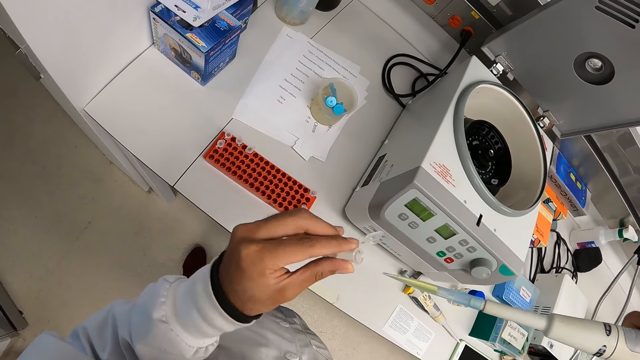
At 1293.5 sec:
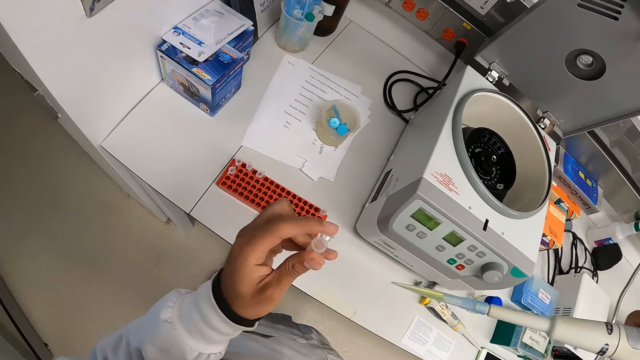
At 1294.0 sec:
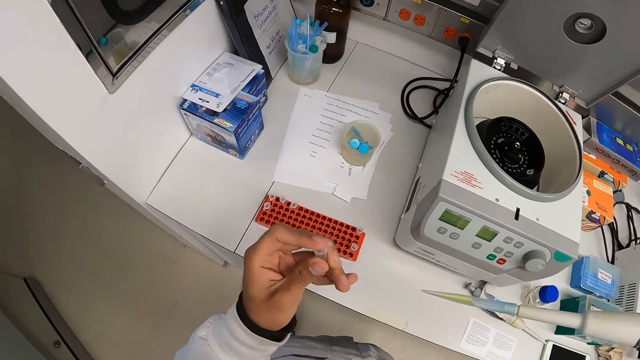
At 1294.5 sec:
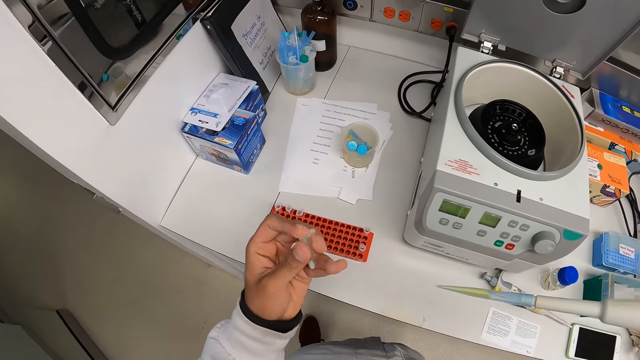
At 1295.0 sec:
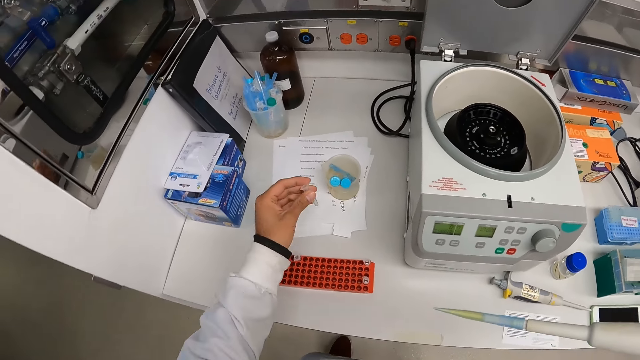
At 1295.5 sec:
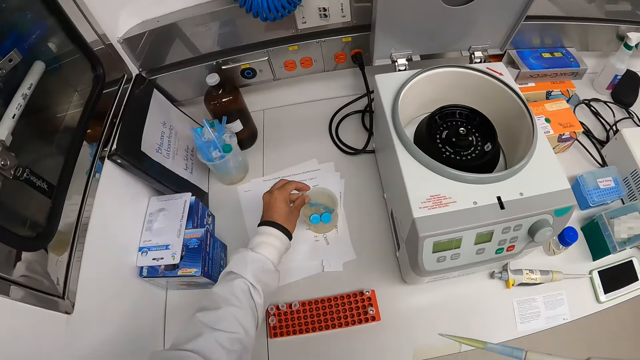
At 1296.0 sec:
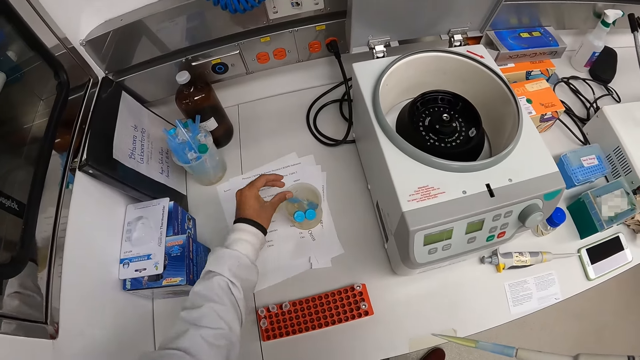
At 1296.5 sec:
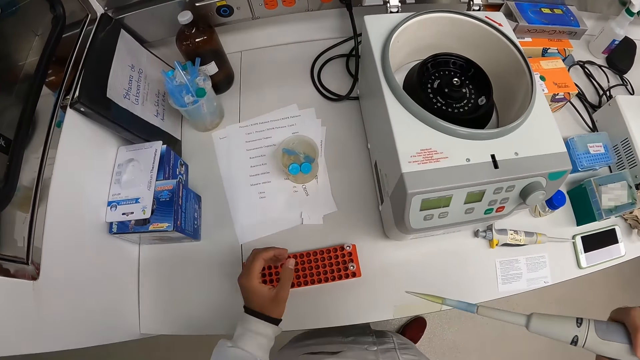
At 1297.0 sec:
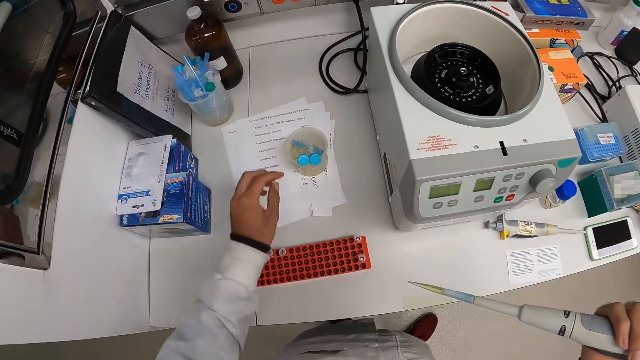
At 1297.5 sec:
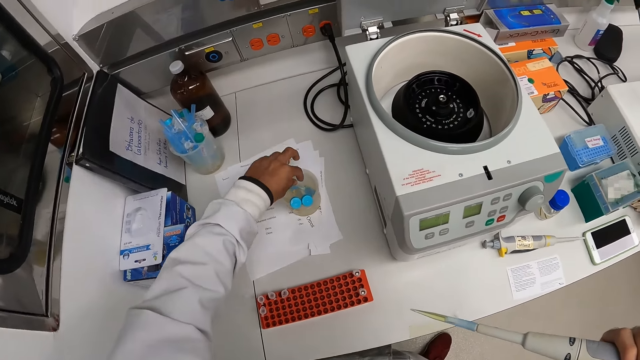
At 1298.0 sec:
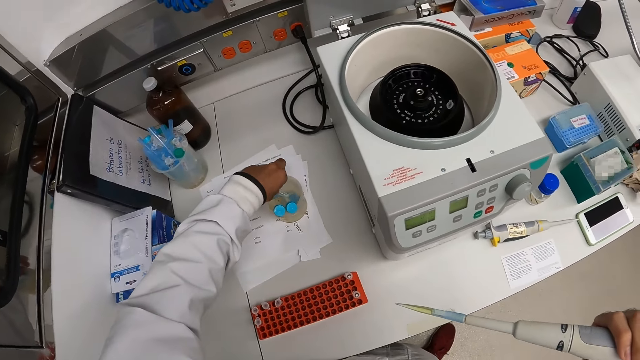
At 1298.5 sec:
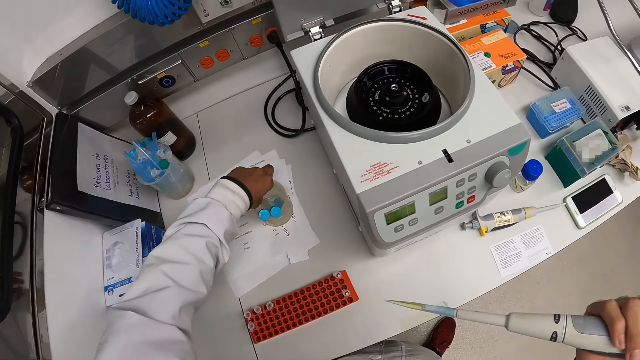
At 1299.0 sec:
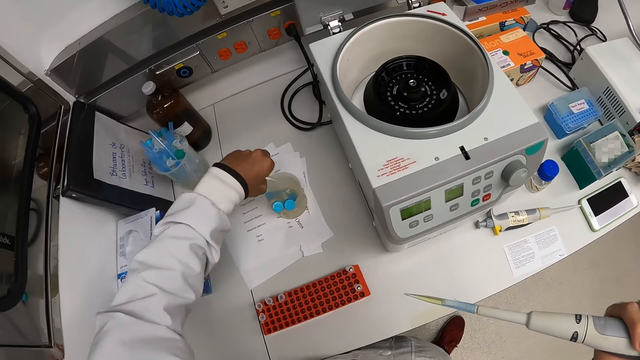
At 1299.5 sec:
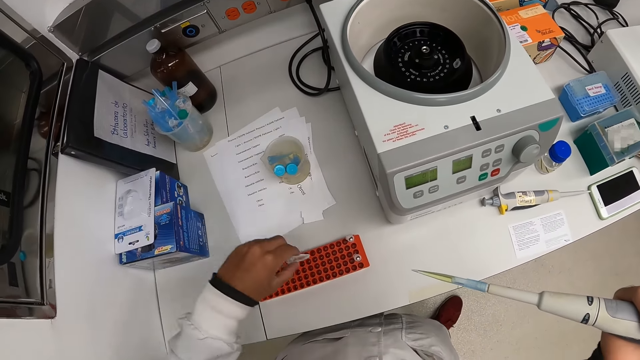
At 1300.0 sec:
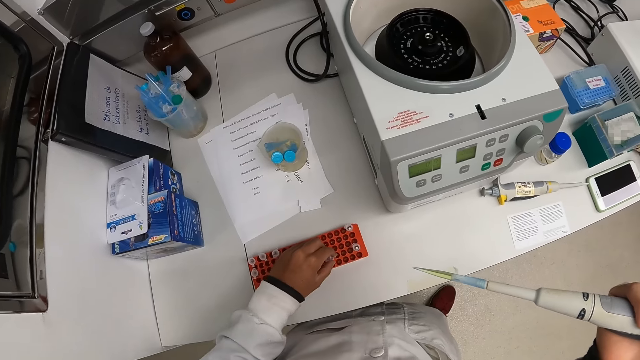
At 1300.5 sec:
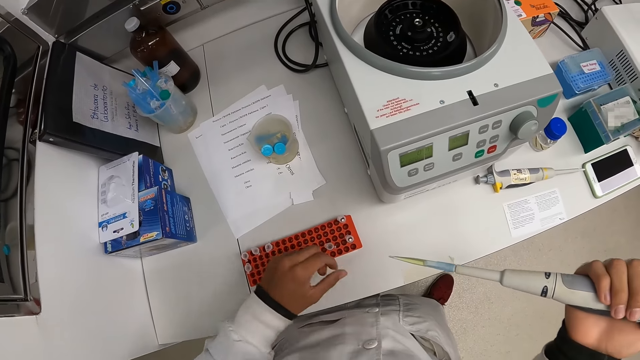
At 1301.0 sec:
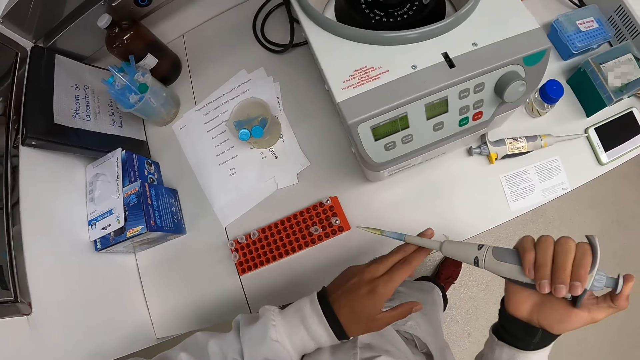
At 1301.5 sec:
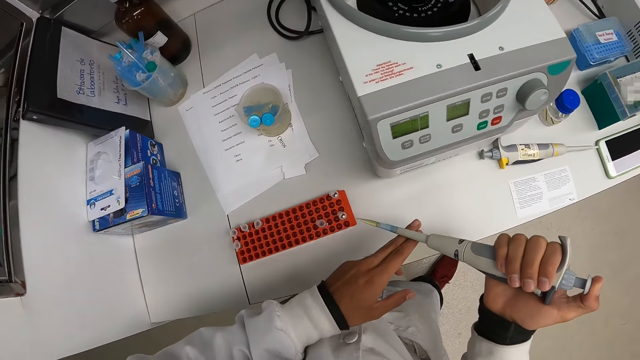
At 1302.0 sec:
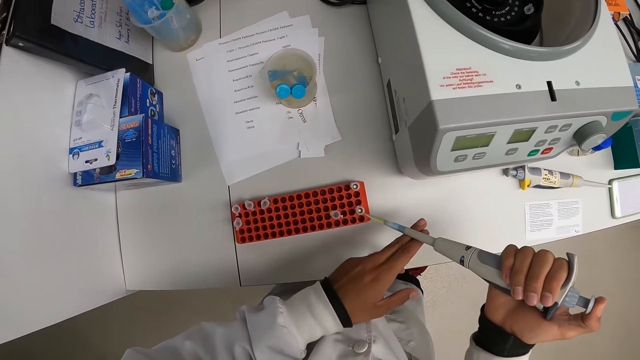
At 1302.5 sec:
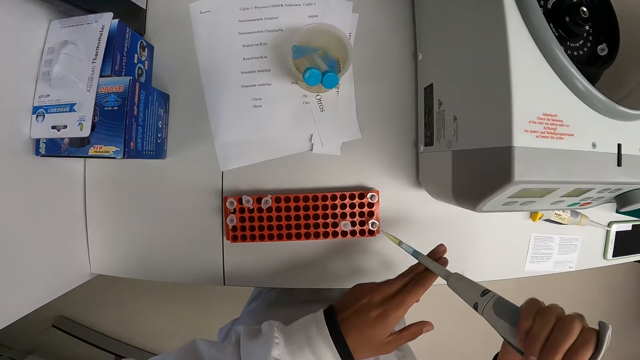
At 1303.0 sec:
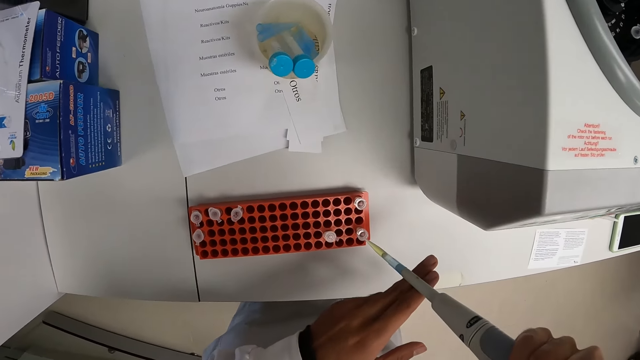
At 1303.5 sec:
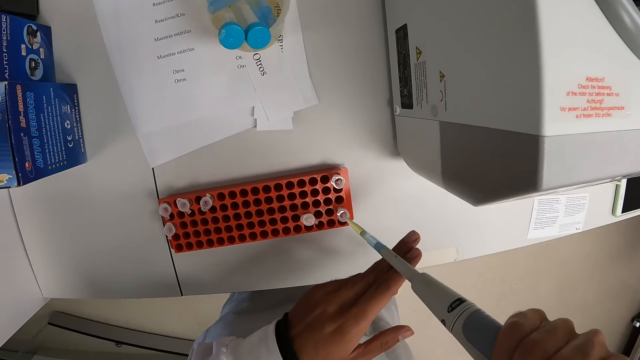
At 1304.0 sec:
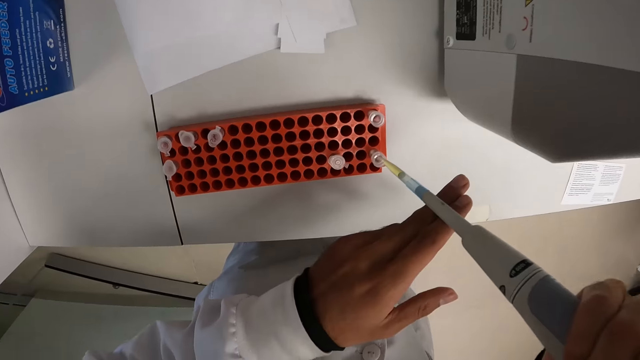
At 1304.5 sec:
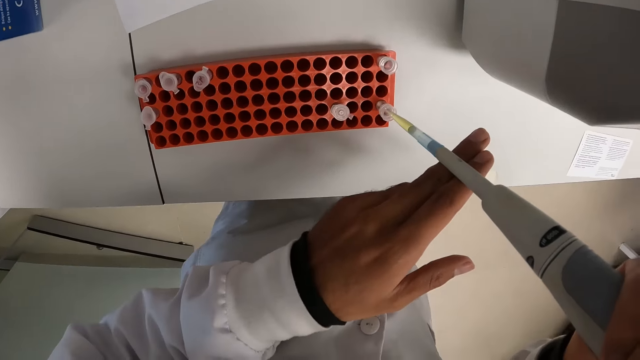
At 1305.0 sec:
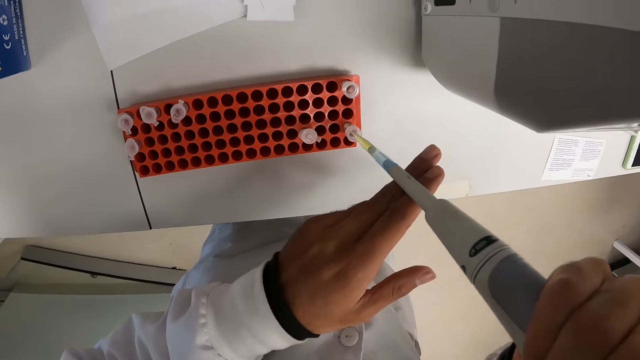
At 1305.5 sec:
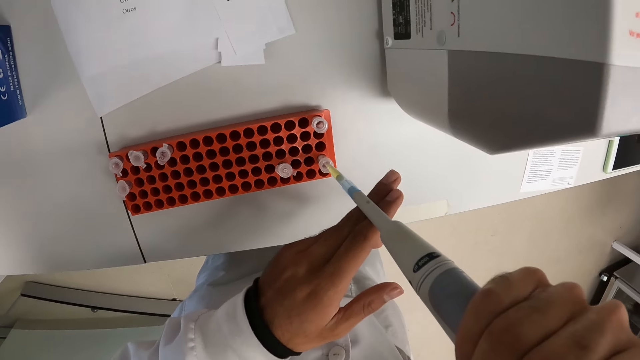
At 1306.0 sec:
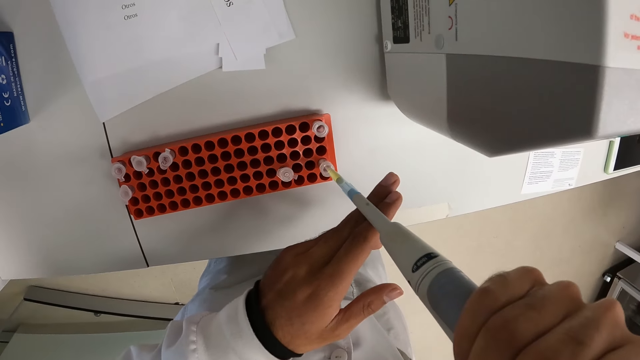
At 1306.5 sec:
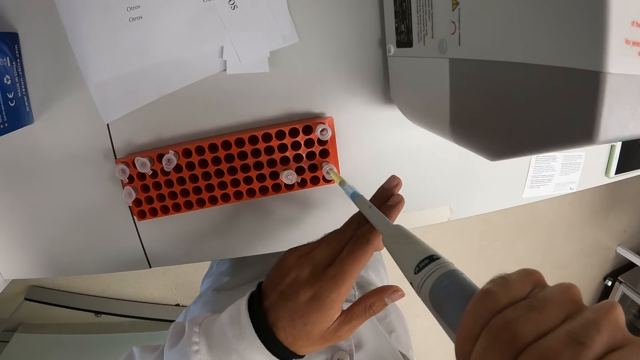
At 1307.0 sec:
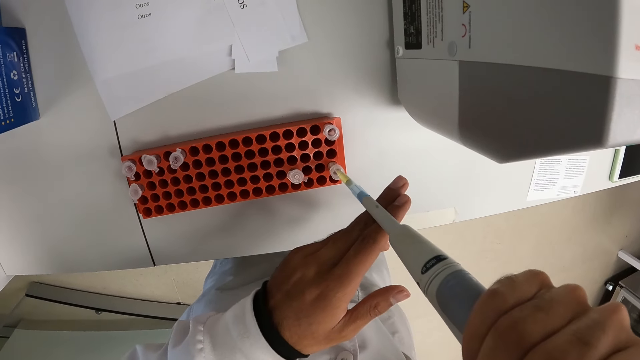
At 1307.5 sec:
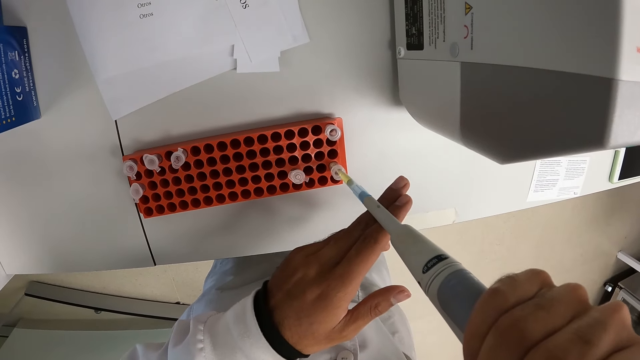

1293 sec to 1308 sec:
The camera wearer closes the lab container in his left hand. He drops the lab container in his left hand into the beaker on the countertop. He picks a lab container from the beaker on the countertop. He drops the lab container in his left hand inside the rack. He presses the chemical from the pipette into the lab container inside the rack.

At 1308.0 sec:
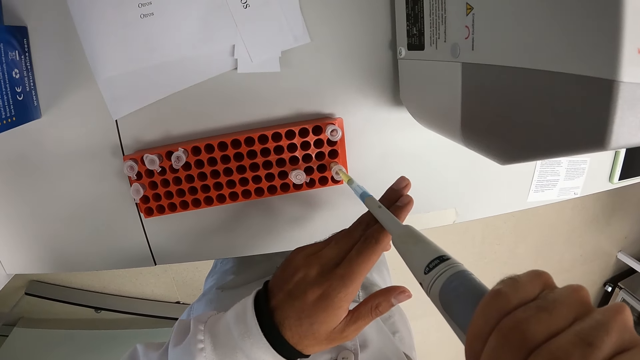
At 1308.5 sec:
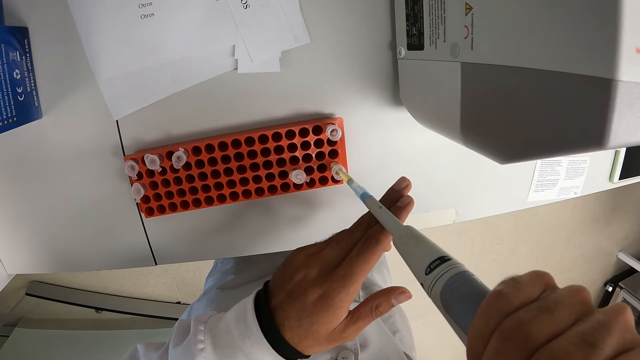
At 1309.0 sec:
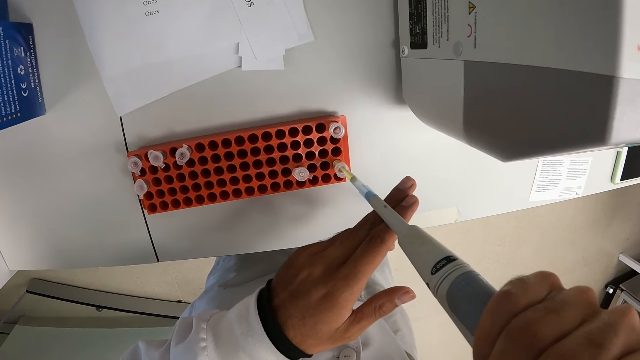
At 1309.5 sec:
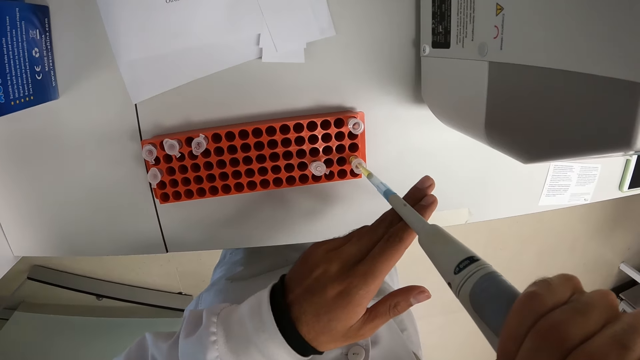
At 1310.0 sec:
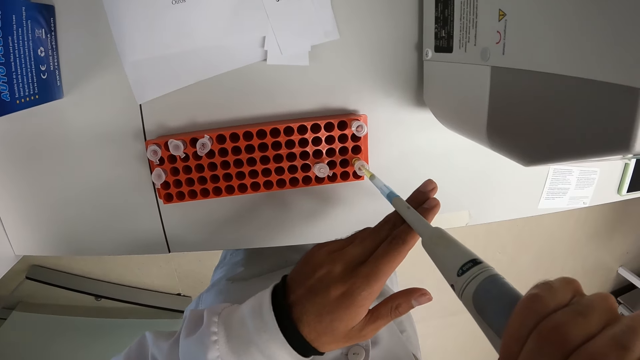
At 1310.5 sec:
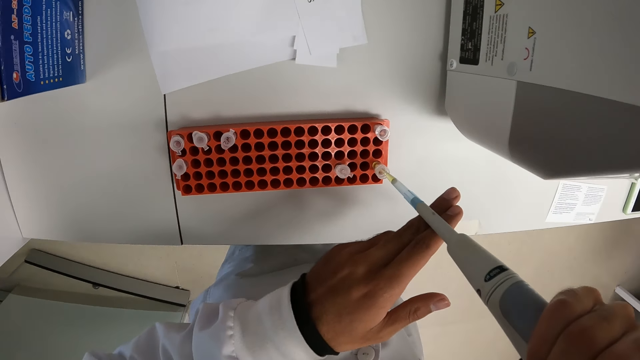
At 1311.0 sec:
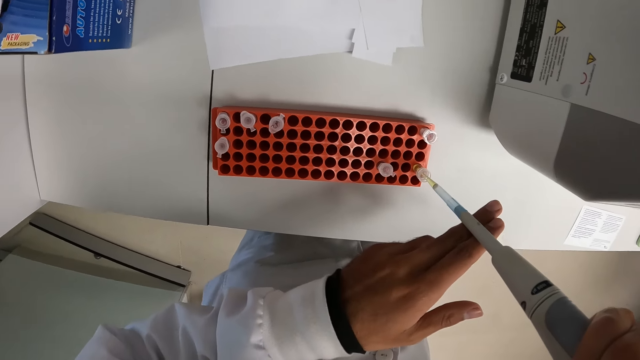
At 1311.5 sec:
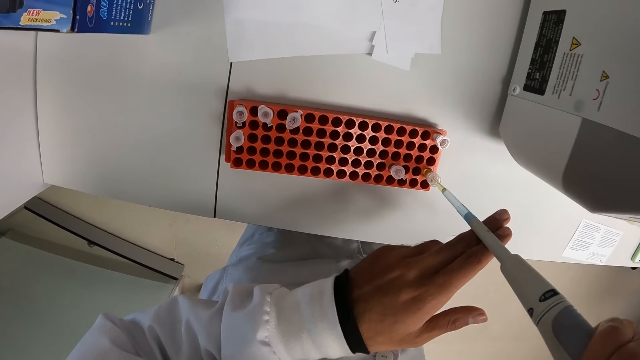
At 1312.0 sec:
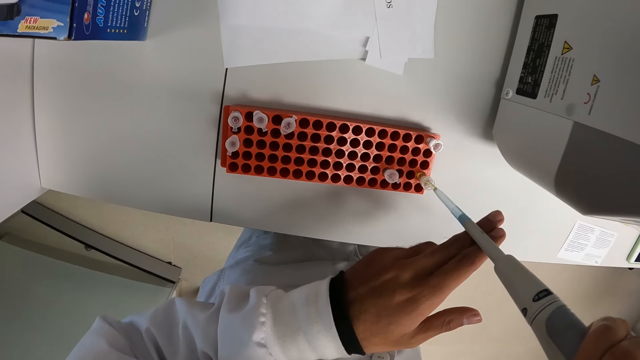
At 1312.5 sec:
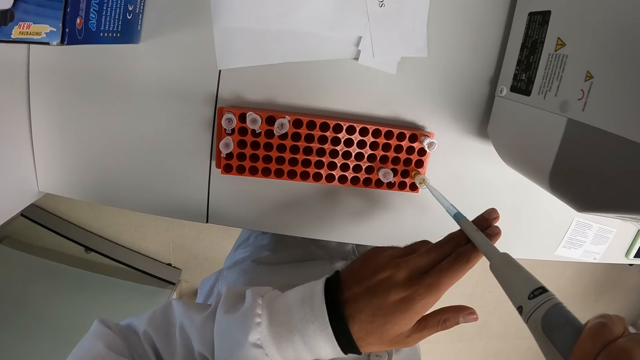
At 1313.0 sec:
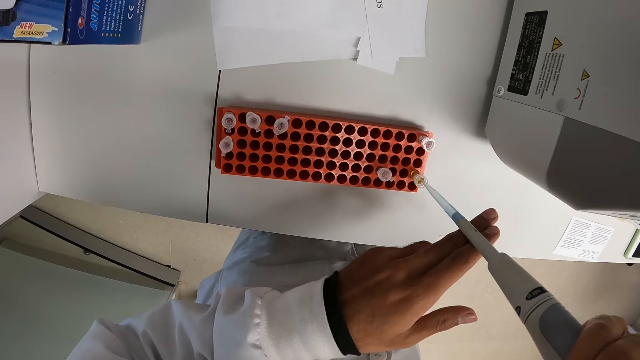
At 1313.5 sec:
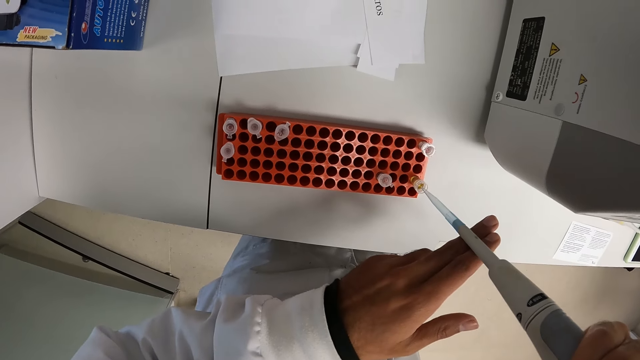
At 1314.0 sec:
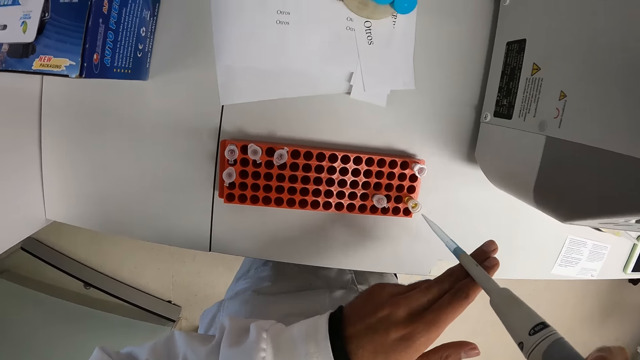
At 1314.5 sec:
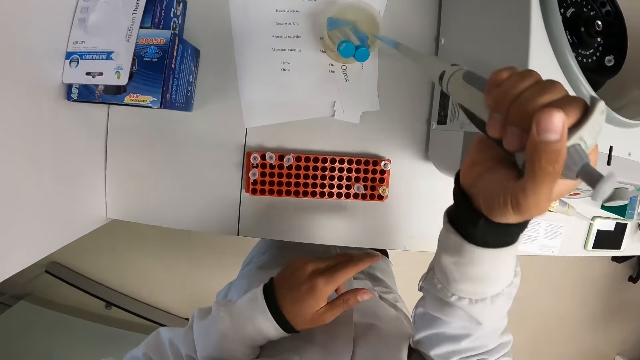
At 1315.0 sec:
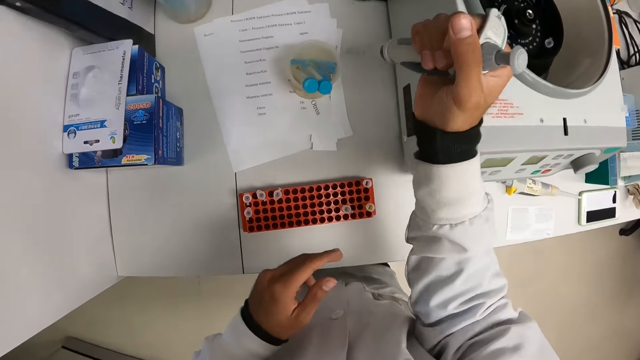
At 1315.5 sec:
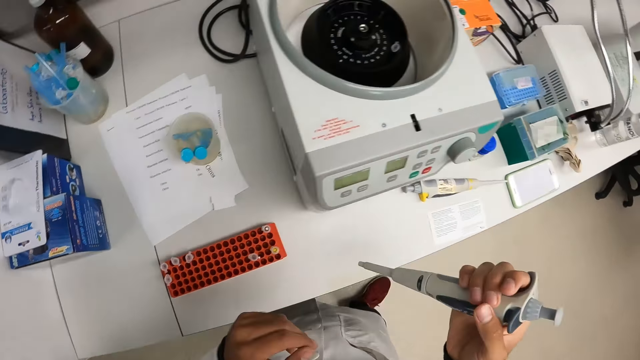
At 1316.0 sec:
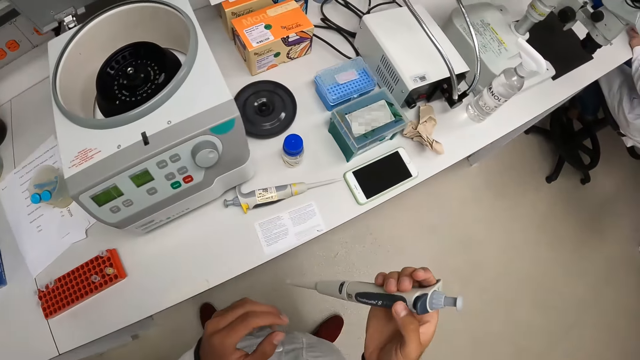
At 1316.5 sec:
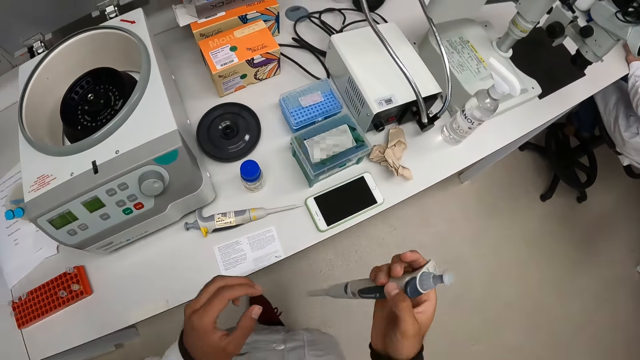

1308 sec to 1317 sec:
The camera wearer presses the chemical from the pipette into the beaker on the countertop.
